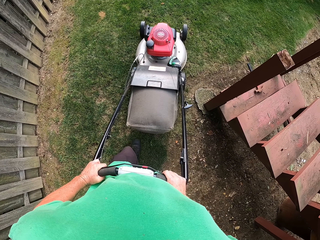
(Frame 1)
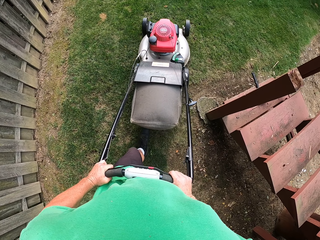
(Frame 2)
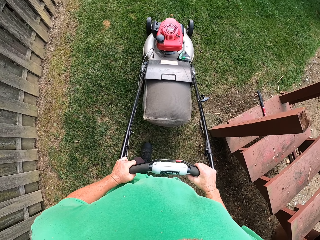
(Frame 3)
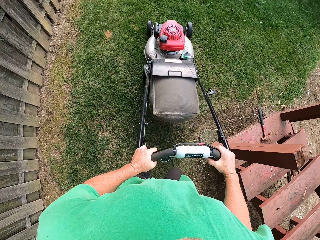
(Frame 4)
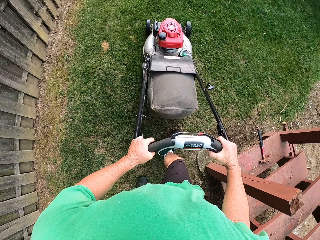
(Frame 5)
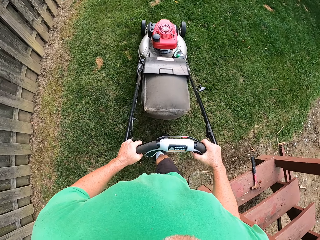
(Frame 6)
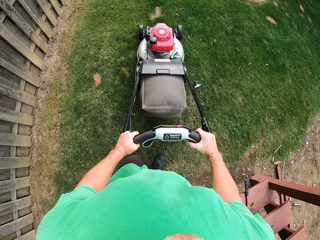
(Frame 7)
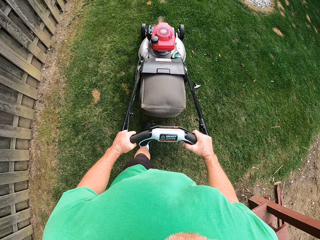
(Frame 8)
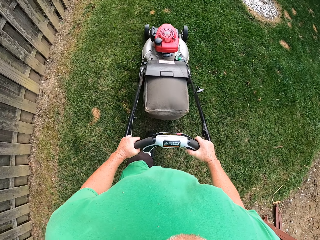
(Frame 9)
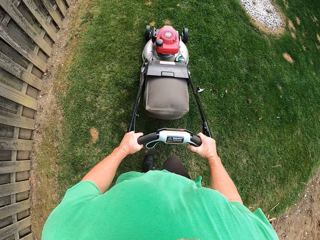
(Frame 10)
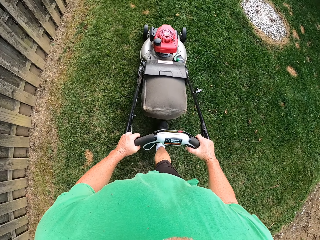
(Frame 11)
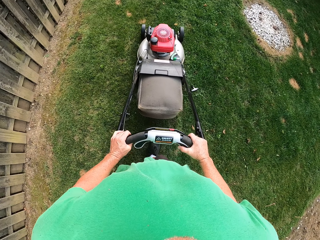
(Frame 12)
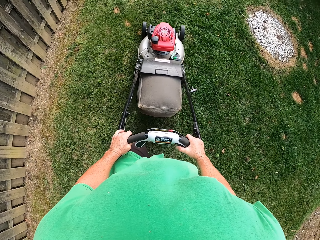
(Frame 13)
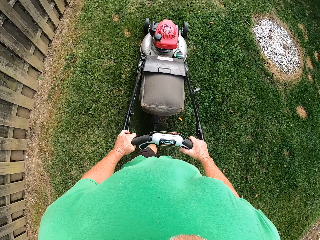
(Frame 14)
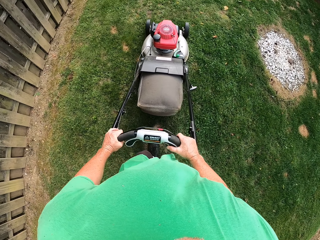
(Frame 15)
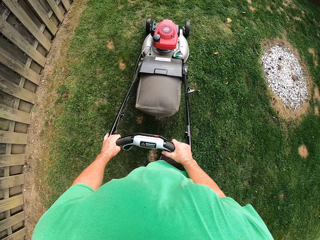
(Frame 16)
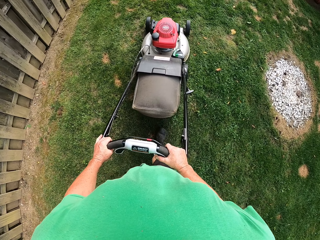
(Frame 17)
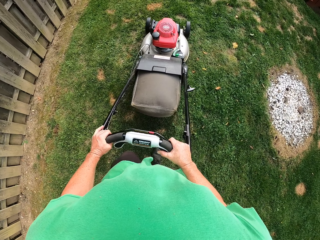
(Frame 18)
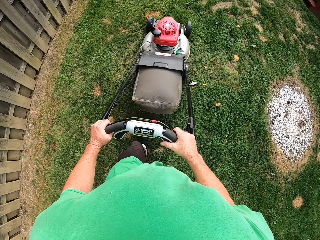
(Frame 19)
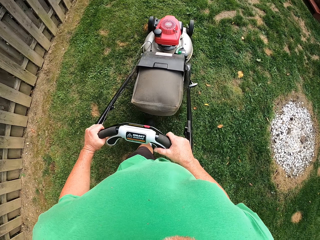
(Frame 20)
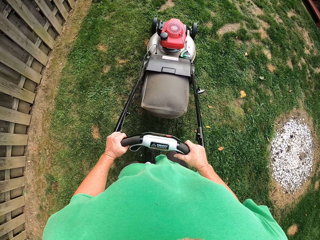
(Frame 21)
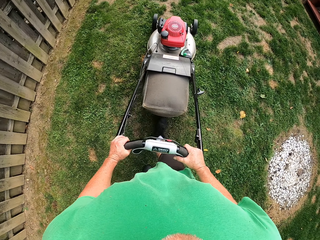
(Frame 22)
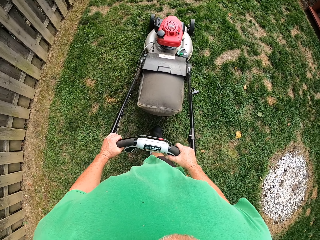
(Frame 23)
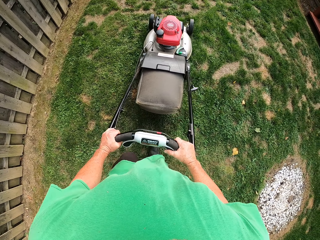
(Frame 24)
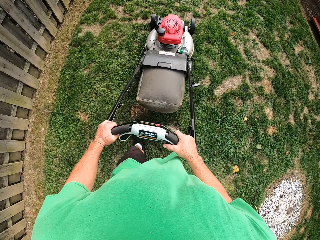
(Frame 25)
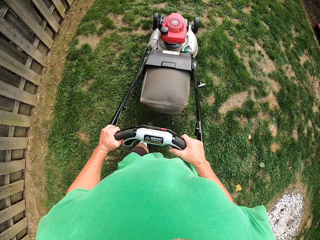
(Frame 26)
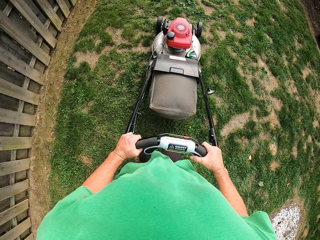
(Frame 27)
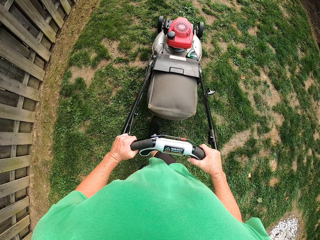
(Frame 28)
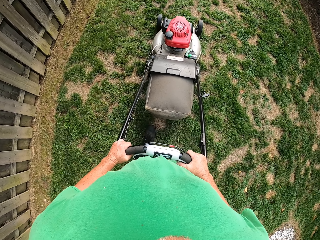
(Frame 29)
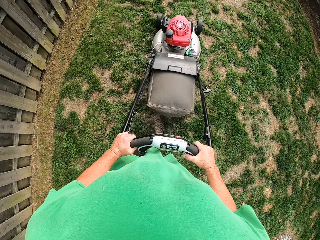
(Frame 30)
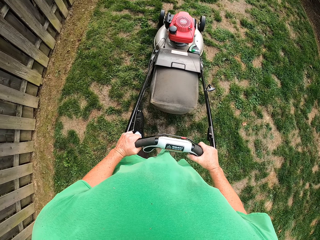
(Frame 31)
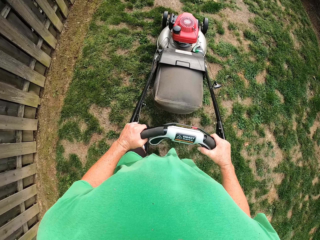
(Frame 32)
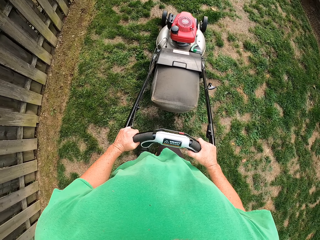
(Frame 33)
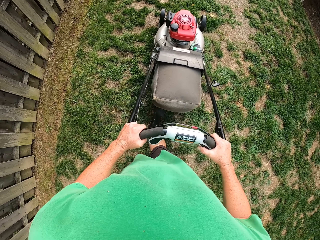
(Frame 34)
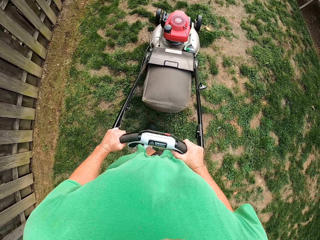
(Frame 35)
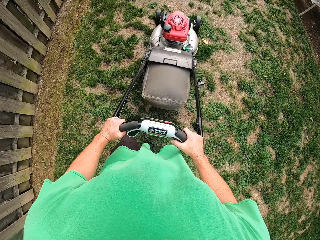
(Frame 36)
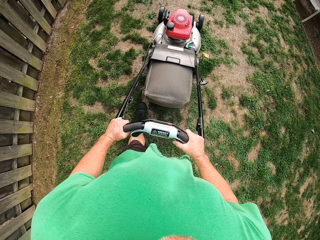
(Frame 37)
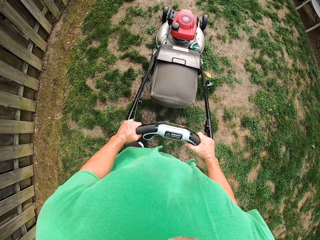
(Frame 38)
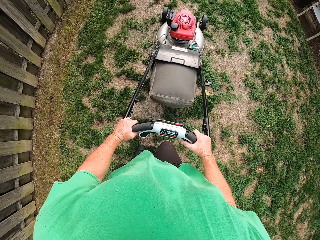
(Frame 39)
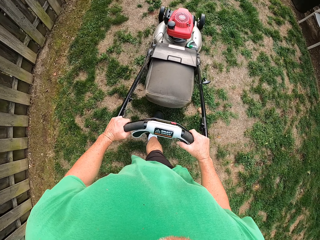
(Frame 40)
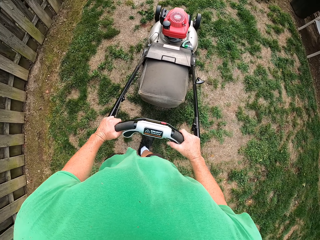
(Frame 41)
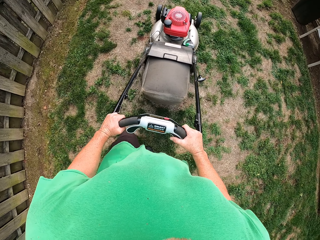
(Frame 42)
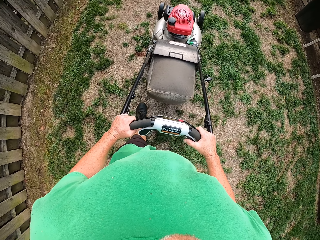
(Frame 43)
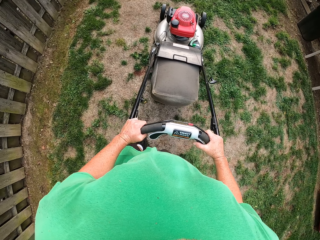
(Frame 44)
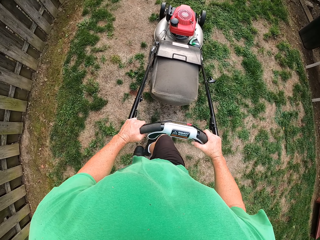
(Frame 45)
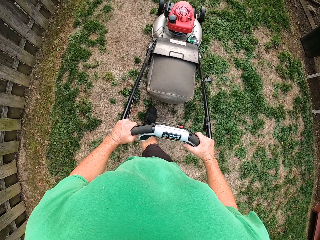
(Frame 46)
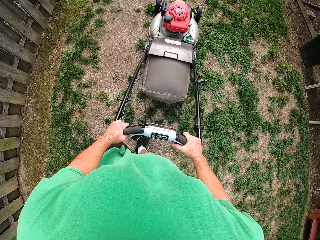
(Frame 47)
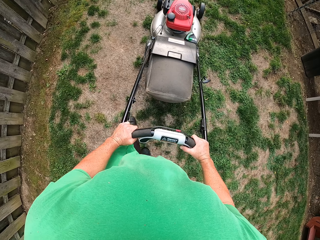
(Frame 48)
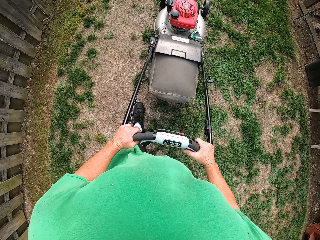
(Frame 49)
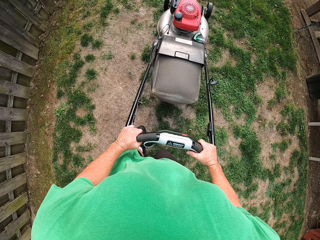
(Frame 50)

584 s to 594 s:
The camera wearer pushes the reel mower on the grass.

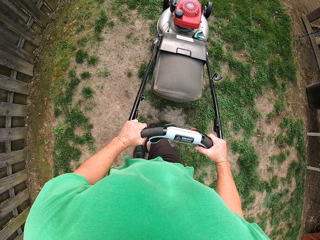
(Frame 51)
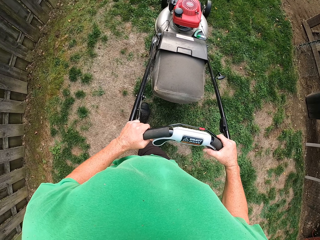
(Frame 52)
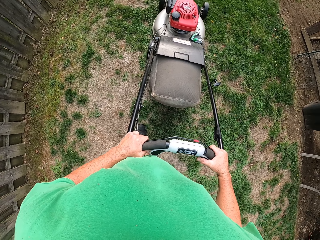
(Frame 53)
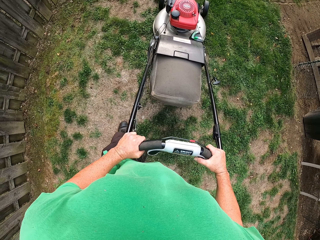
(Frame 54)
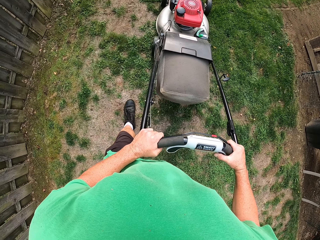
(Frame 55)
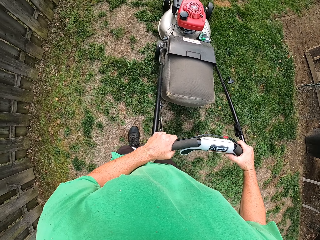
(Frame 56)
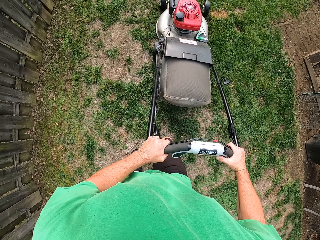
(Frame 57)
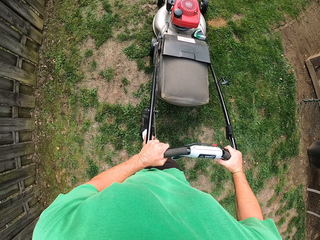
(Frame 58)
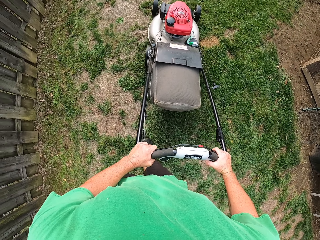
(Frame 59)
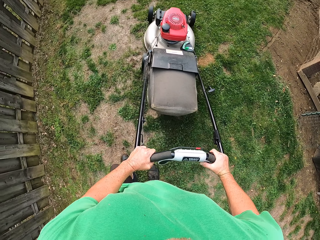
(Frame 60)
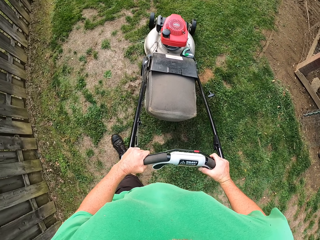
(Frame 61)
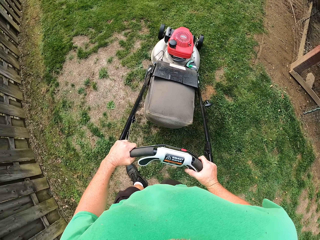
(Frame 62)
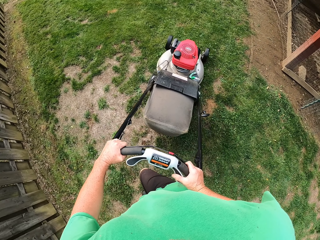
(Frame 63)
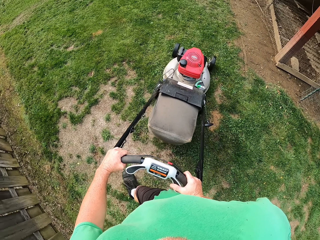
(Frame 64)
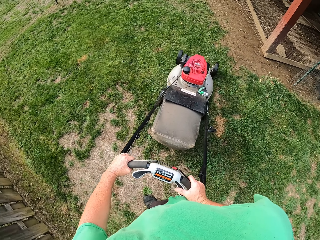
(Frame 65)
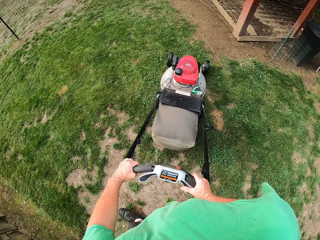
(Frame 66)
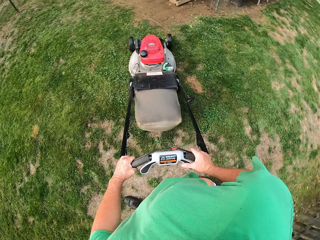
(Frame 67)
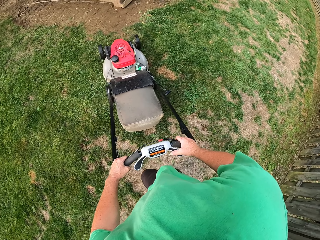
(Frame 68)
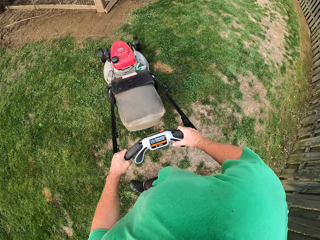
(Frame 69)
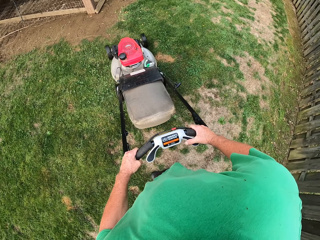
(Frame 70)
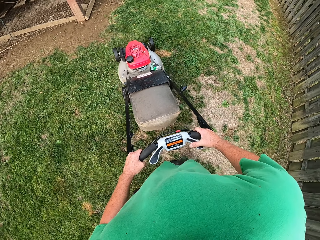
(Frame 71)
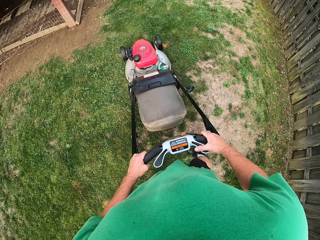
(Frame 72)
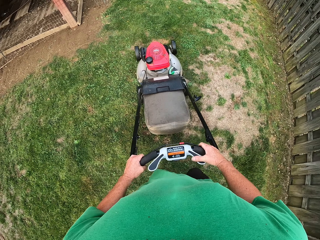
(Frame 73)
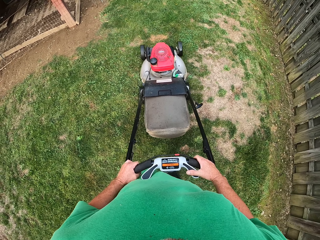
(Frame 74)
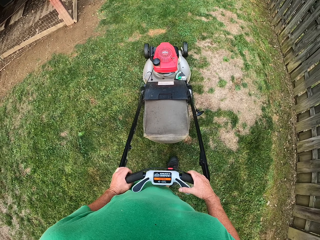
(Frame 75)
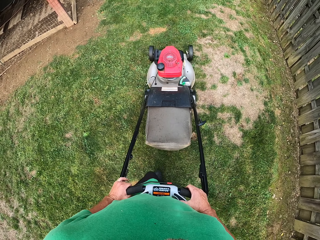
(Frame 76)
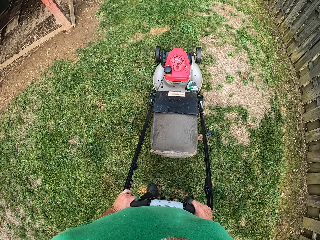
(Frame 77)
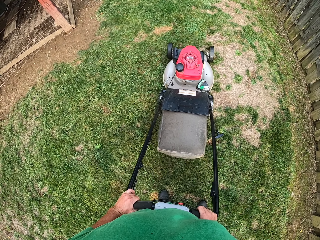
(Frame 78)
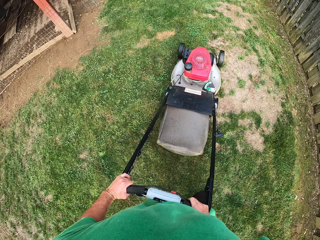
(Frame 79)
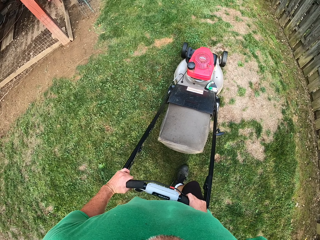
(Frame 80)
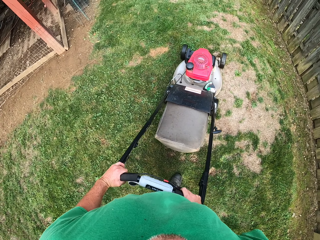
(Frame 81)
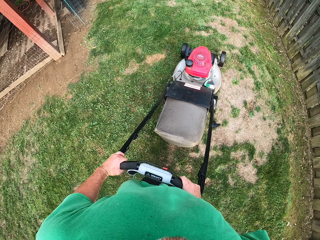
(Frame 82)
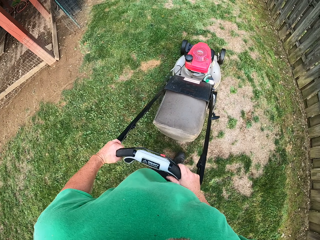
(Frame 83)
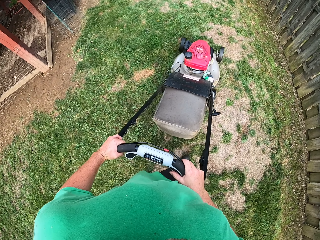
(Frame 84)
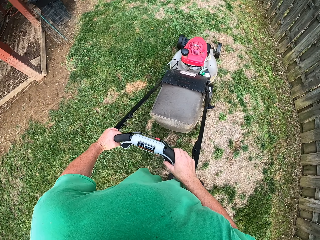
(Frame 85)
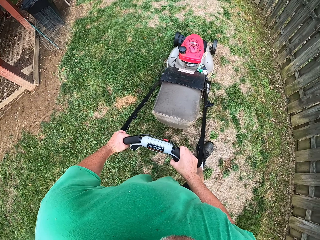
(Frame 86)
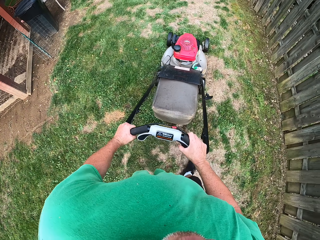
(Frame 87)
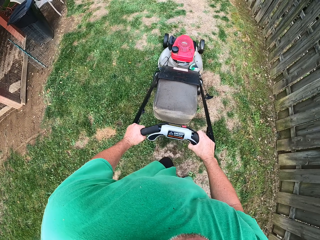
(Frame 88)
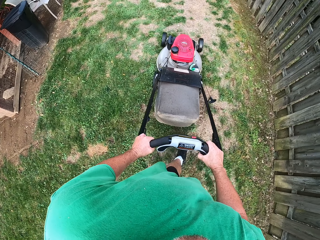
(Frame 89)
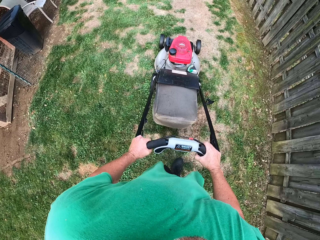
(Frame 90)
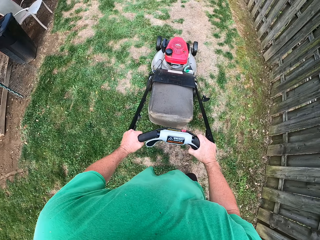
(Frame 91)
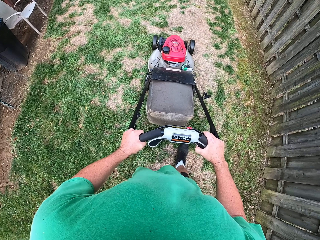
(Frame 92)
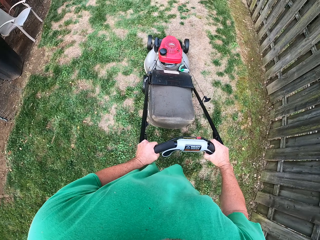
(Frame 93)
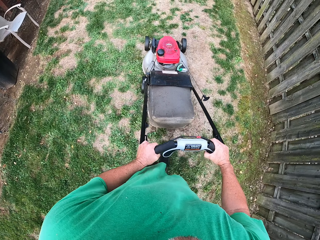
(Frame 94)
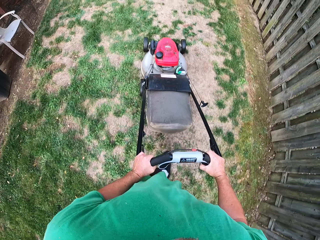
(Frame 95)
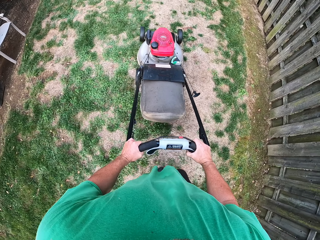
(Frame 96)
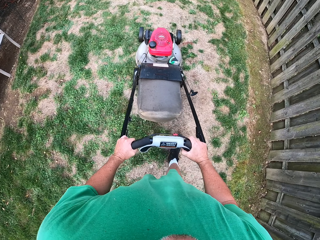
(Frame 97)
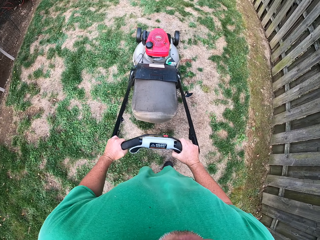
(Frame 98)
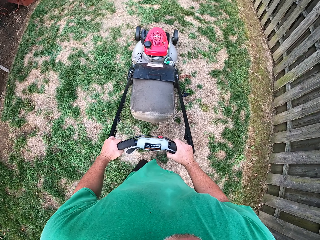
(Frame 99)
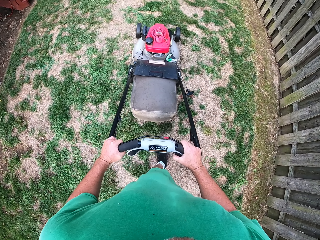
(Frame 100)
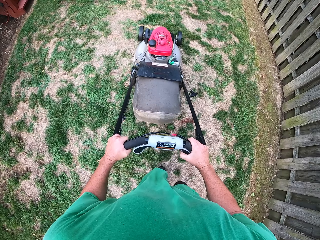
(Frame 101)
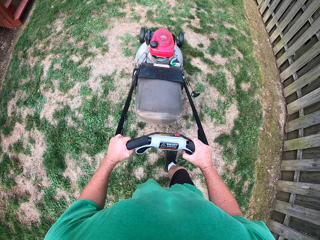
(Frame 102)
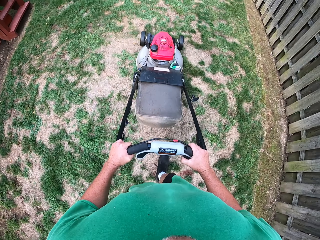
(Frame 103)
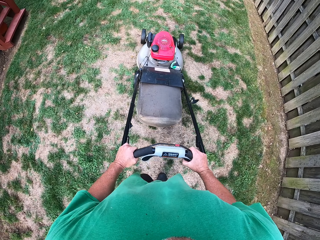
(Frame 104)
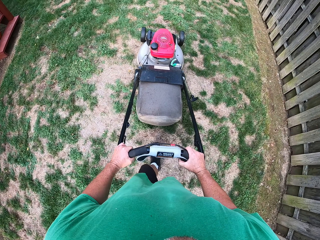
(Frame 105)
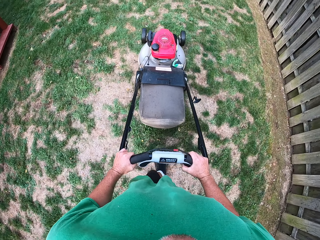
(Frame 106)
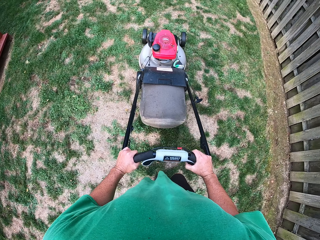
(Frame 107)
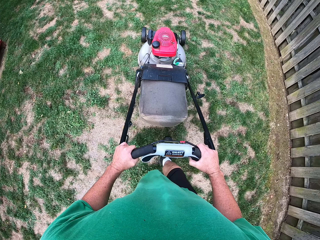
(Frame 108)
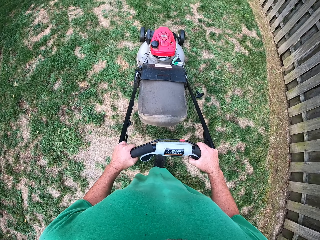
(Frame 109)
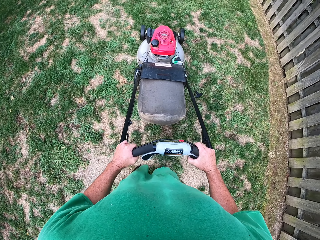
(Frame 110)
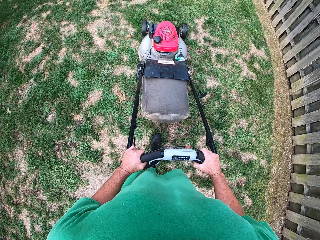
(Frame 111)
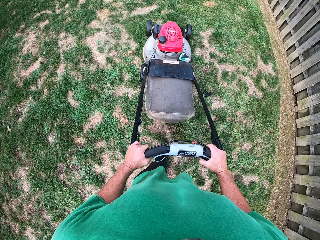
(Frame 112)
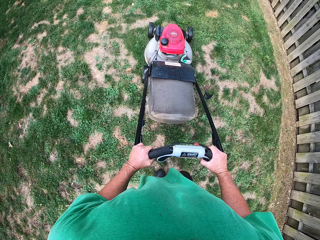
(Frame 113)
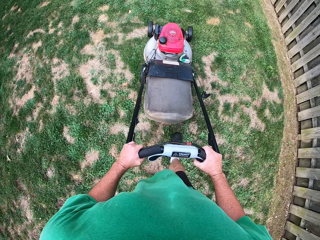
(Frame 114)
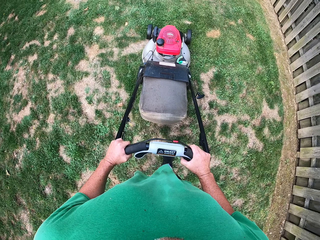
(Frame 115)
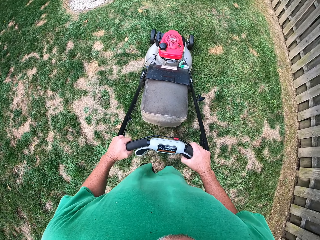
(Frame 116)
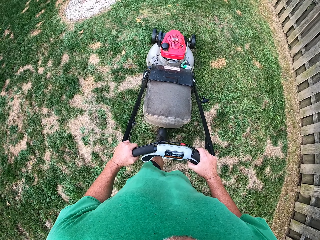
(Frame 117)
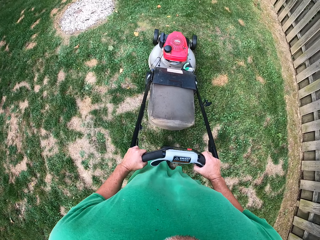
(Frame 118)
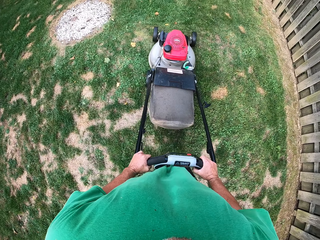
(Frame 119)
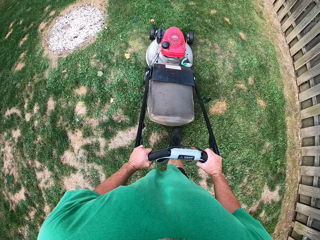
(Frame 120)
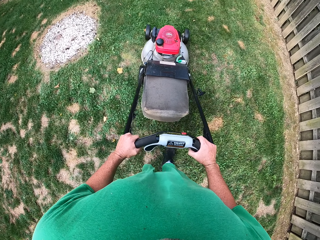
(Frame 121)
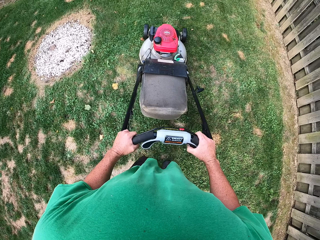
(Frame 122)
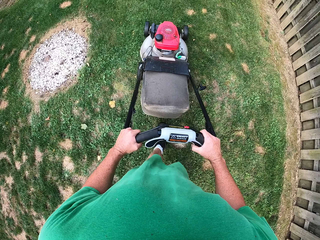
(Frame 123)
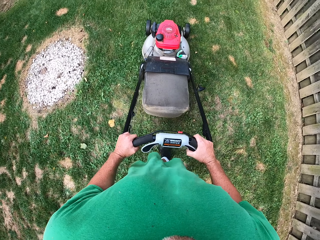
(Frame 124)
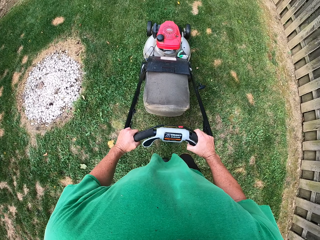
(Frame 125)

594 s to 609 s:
The camera wearer turns with the reel mower. They push the reel mower.
